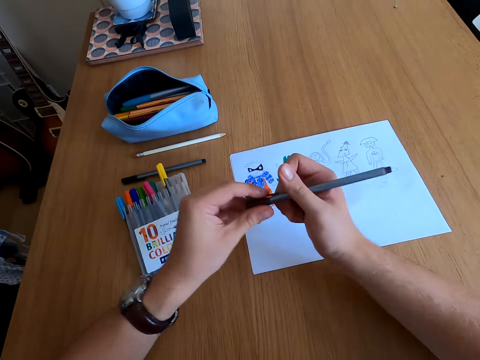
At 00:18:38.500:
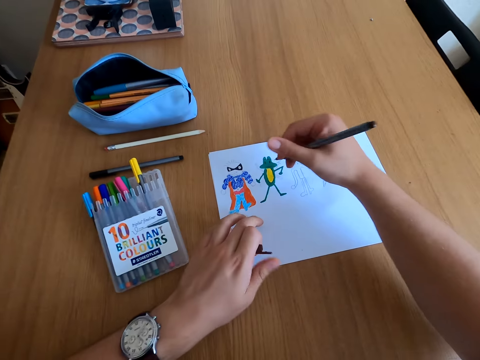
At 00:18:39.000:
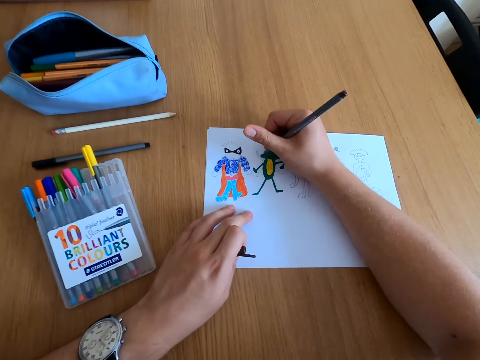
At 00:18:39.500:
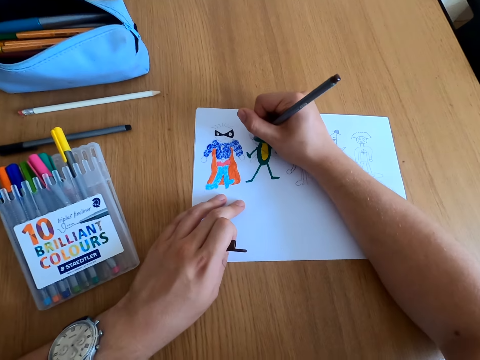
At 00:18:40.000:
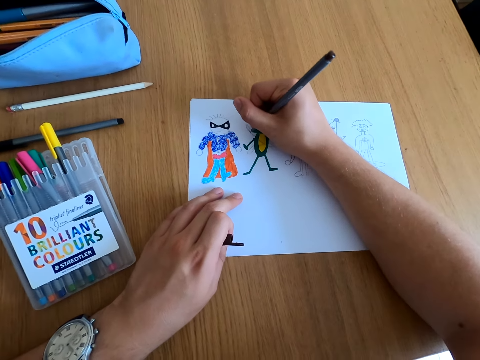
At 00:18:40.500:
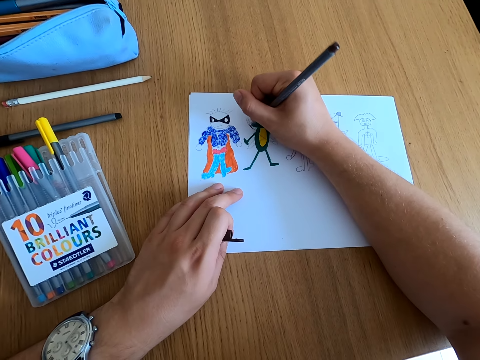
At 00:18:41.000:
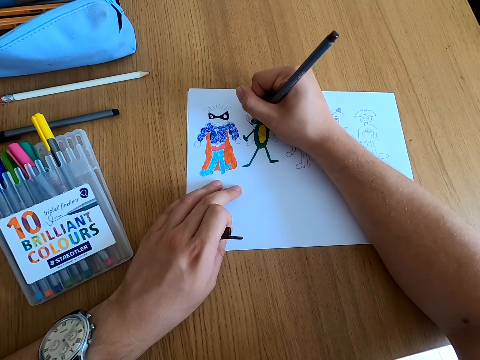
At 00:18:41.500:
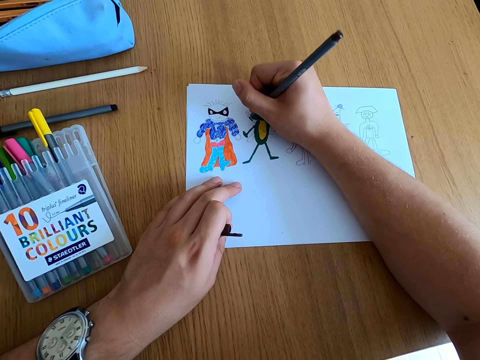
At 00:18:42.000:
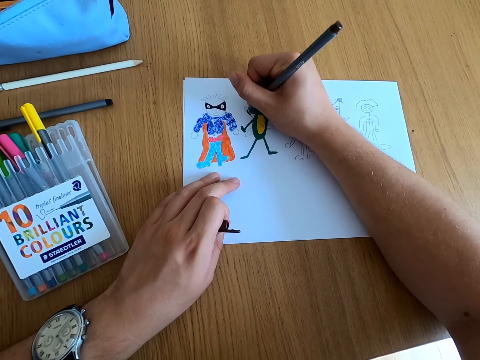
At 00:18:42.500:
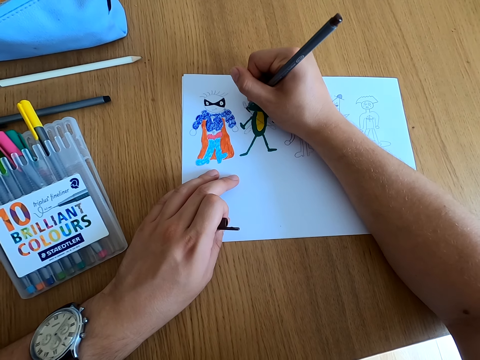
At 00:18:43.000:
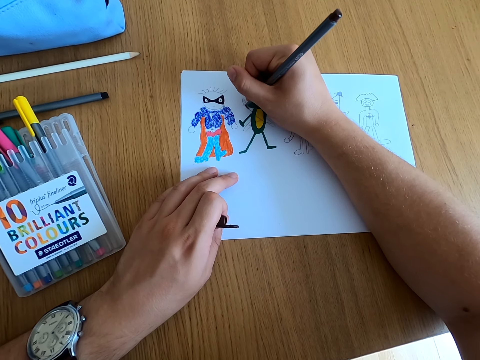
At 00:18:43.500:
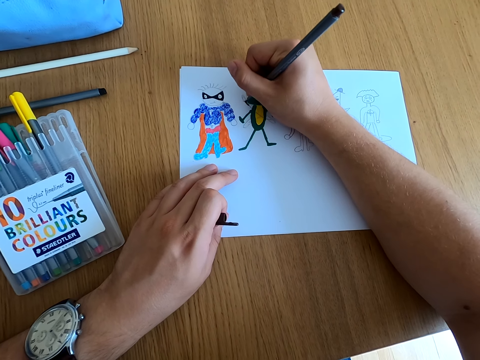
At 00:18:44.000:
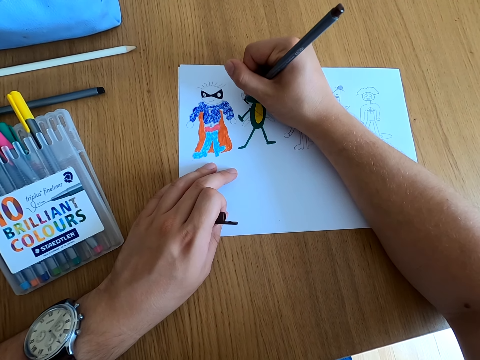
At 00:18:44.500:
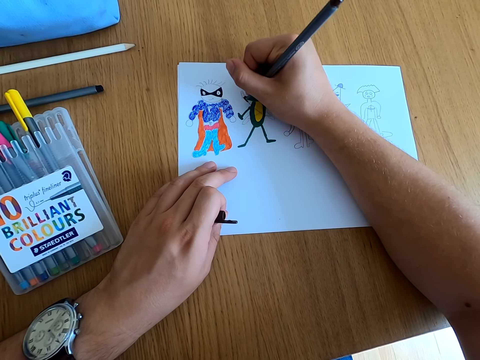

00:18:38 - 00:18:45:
The camera wearer opens the color pen lid. They color the drawing.

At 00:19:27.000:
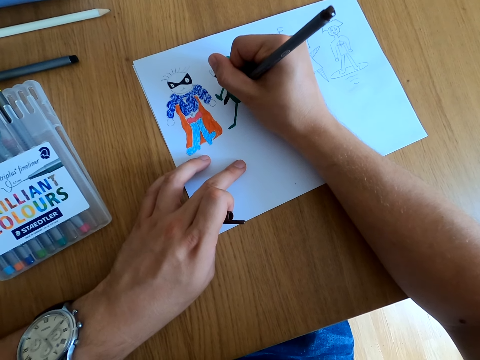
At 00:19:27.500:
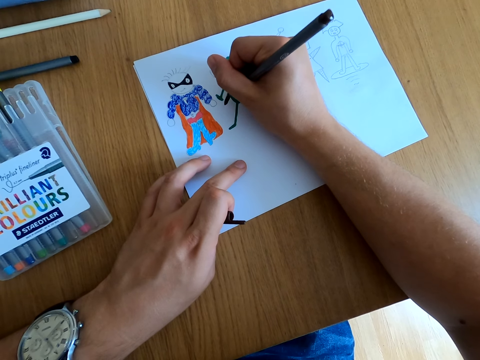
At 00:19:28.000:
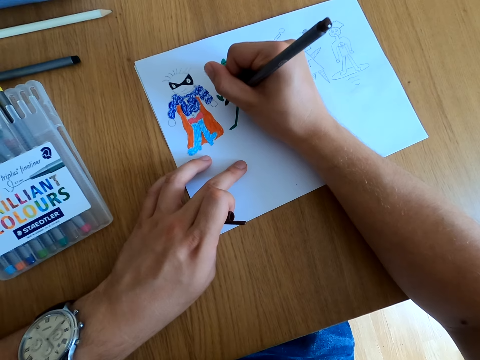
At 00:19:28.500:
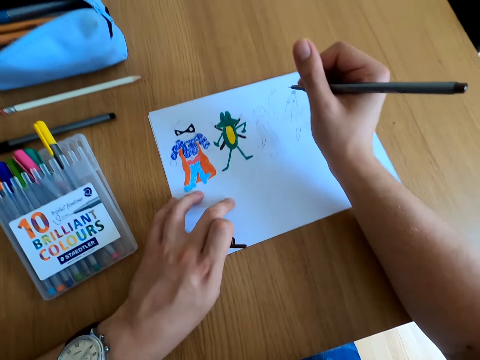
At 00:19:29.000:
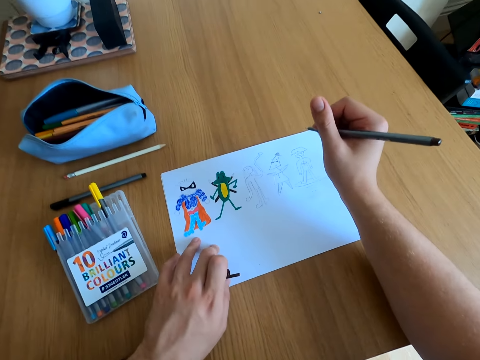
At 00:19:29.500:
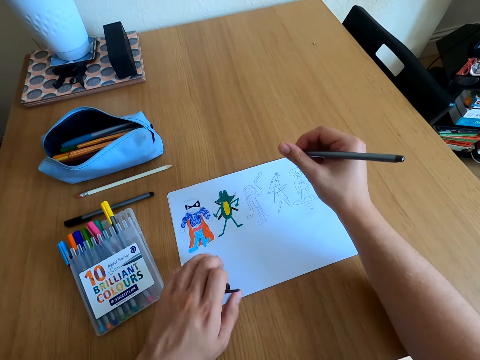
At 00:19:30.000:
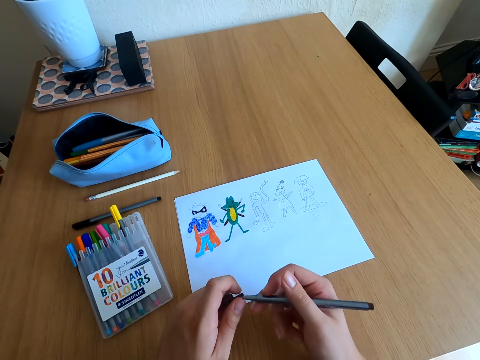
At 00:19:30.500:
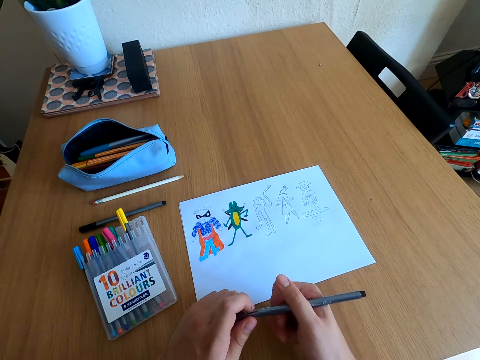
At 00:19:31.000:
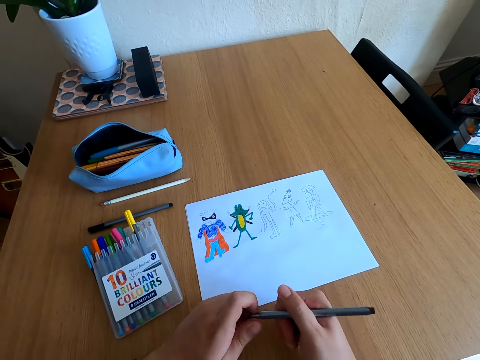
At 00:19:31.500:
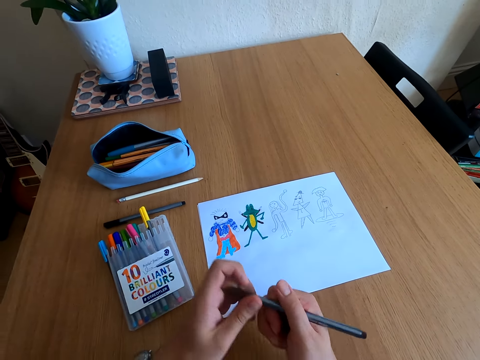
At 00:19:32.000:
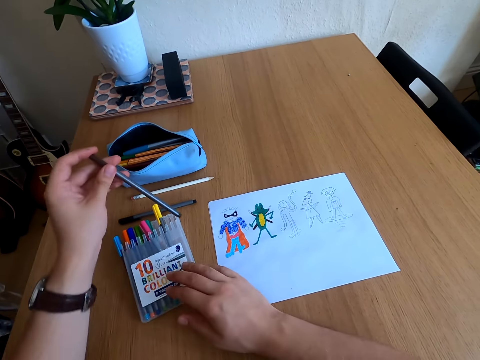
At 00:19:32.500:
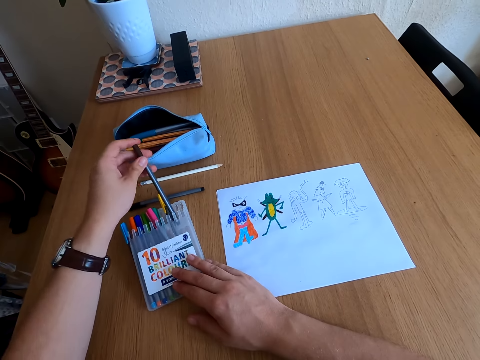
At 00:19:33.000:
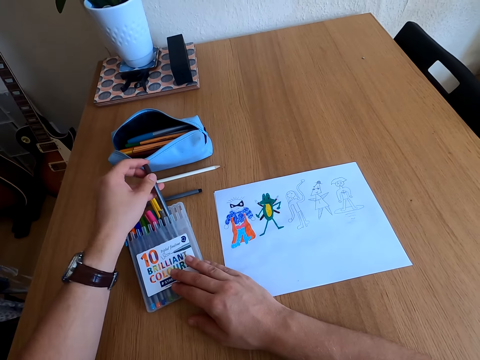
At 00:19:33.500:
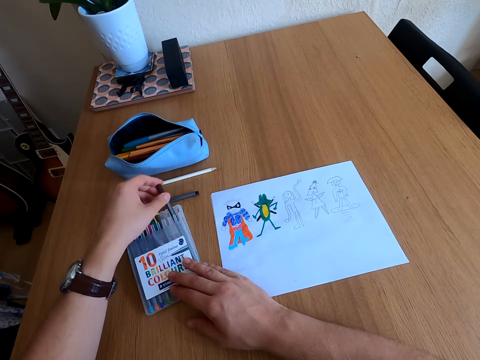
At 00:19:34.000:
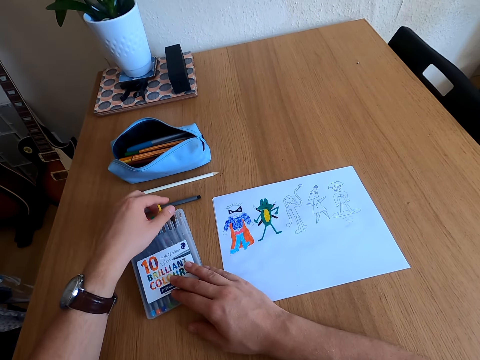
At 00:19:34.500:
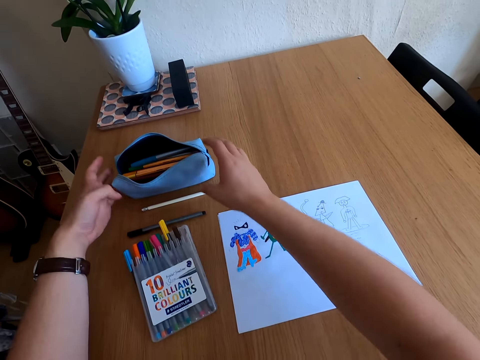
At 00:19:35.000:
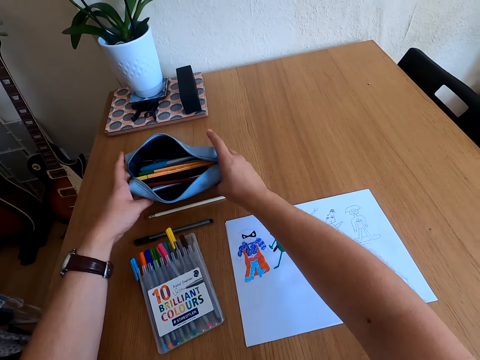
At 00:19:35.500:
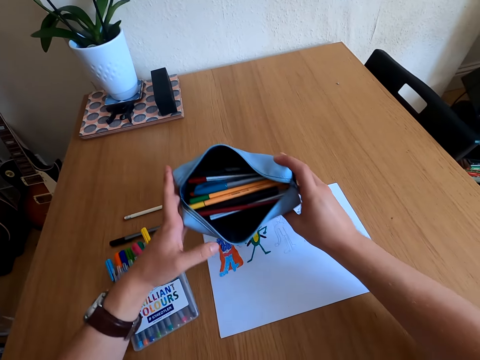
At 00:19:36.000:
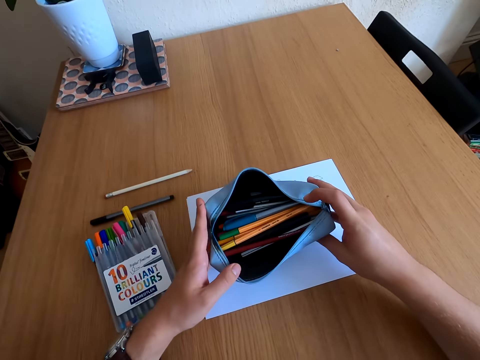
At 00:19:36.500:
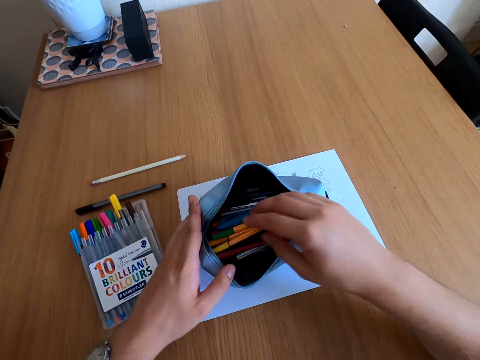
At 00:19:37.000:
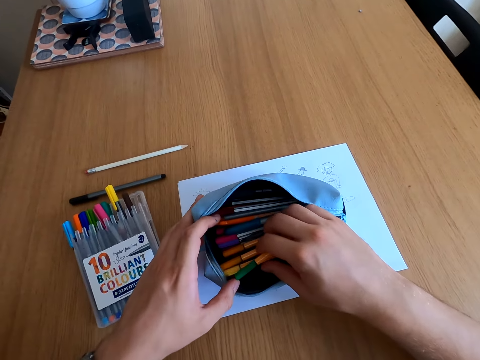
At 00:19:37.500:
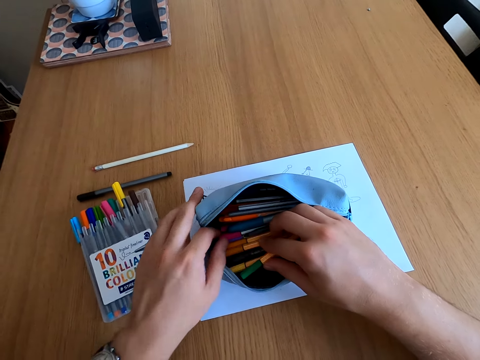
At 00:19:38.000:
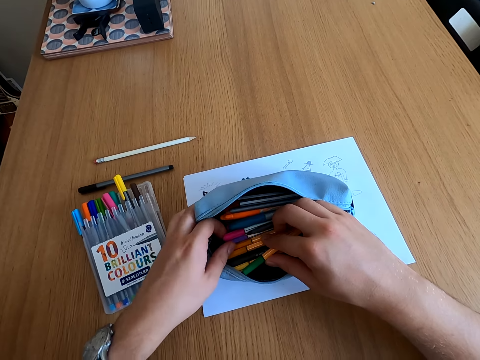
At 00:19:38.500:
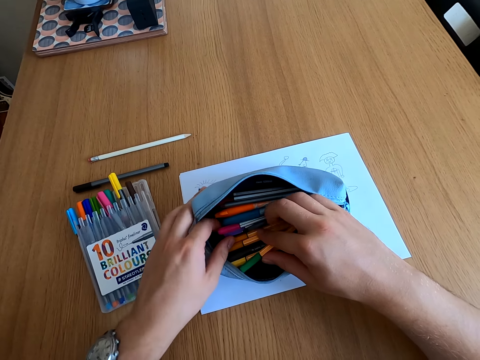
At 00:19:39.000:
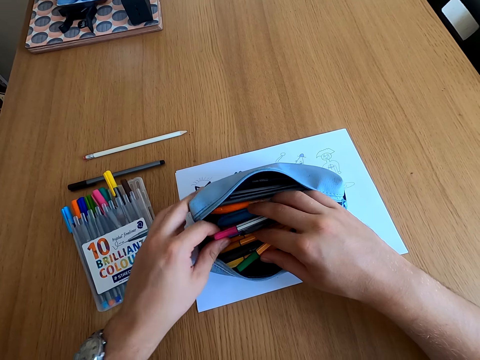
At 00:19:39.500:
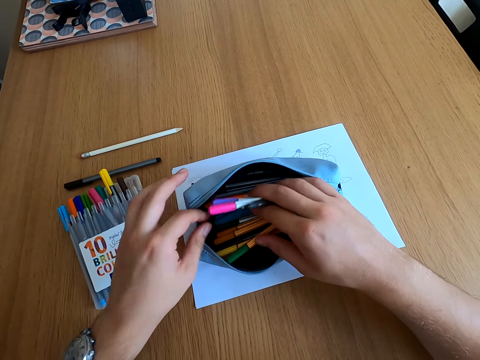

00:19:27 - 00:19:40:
The camera wearer looks at the drawings. They close the color pen lid. They place the color pen in the kit. They pick up a pouch bag. They place the pouch bag on the table. They check in the pouch bag.

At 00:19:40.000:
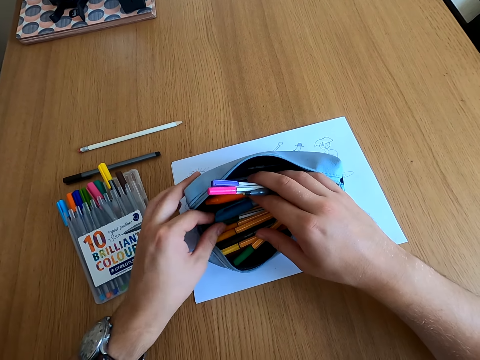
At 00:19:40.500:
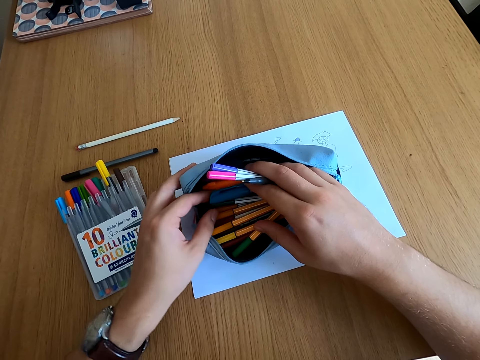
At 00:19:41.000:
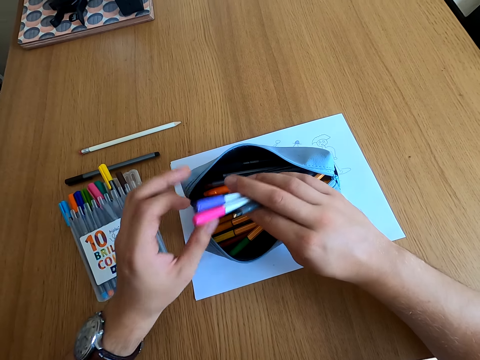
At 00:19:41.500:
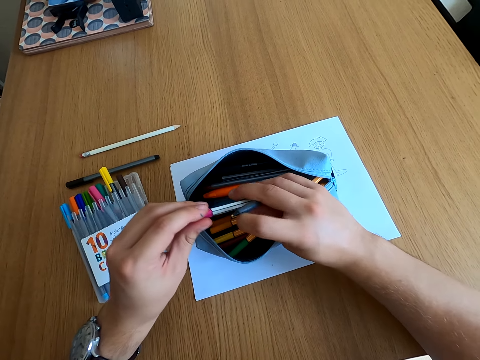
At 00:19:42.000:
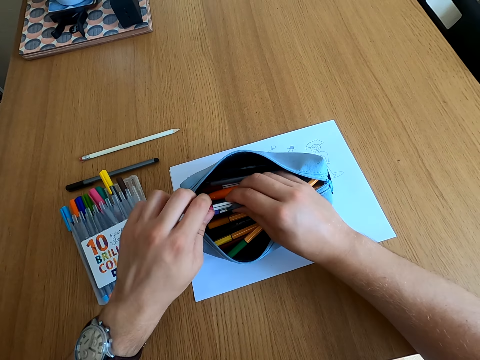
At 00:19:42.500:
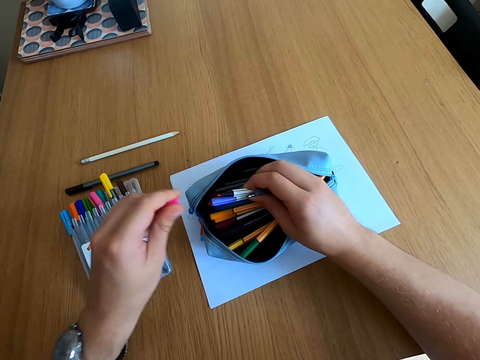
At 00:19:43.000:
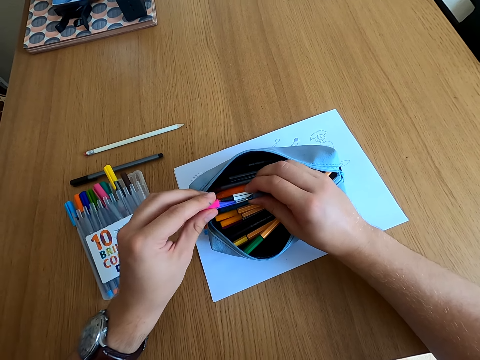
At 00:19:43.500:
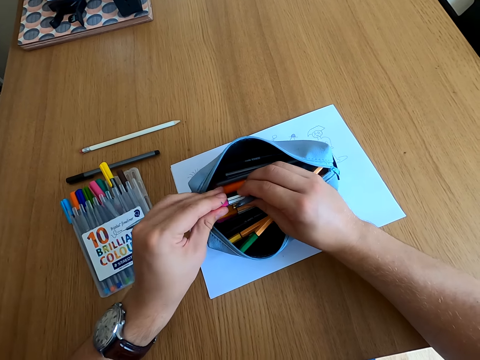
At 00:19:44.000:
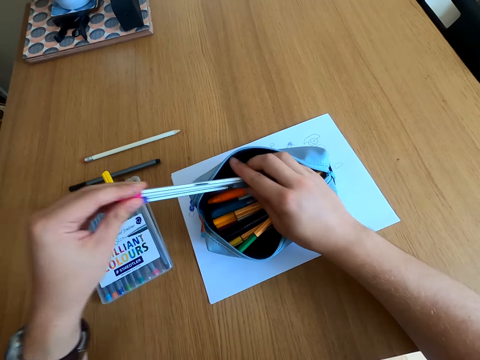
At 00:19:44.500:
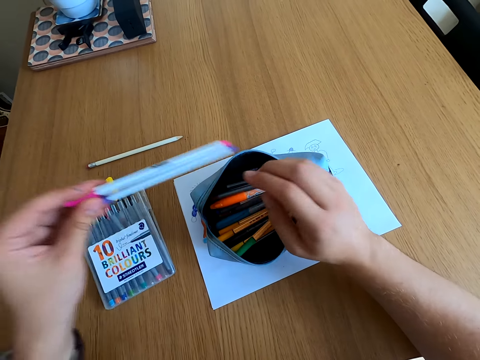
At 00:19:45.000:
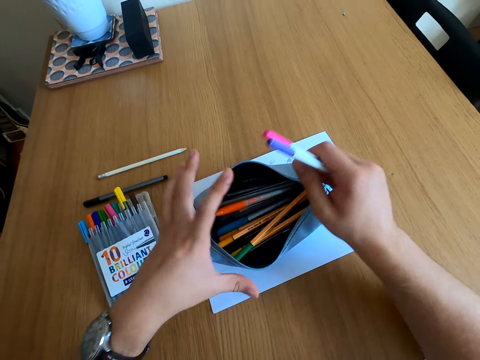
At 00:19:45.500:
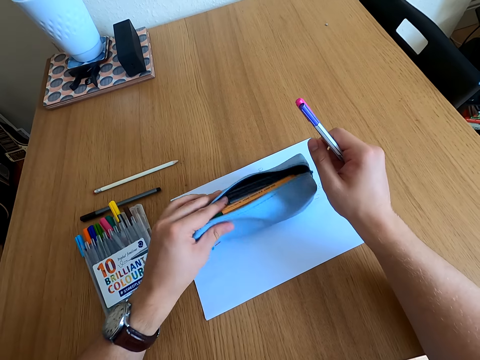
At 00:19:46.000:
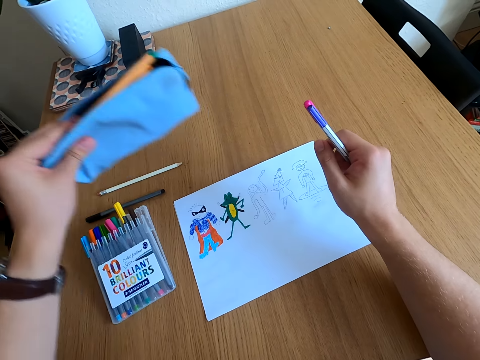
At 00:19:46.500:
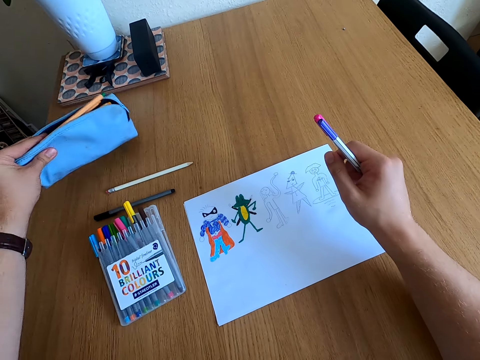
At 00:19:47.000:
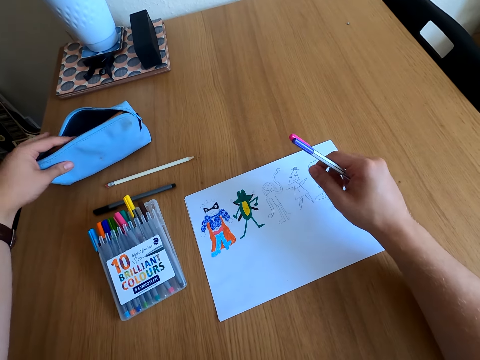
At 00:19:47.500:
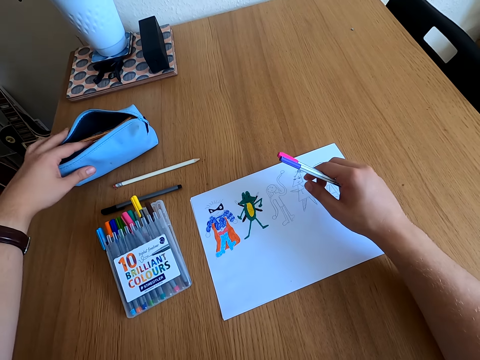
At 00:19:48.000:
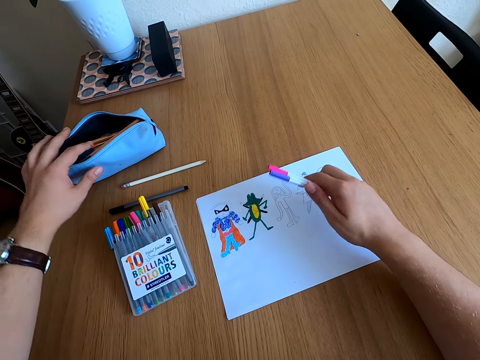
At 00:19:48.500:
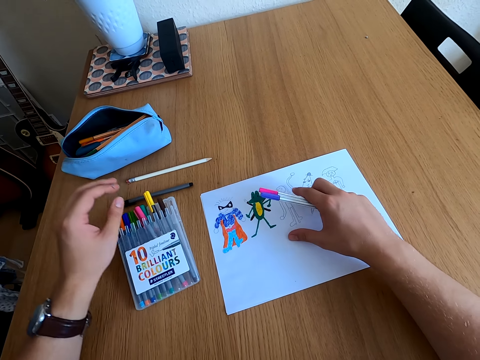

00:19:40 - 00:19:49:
The camera wearer opens a color pen lid. They check the pen. They close the color pen lid. They pick up color pens. They move the pouch bag on the table. They put the purse down.
